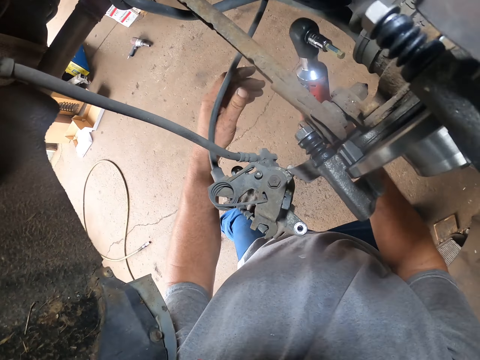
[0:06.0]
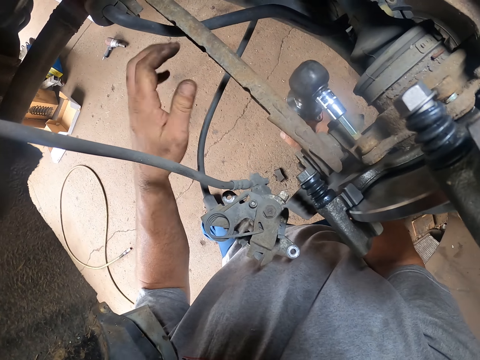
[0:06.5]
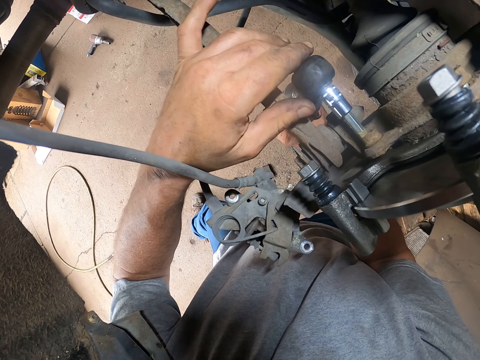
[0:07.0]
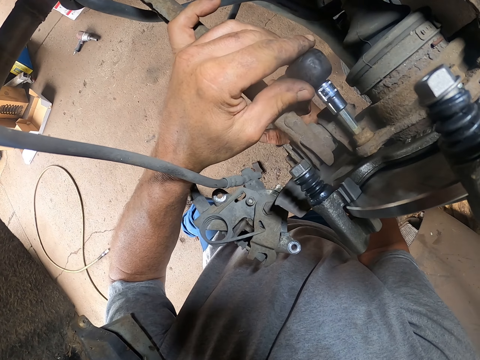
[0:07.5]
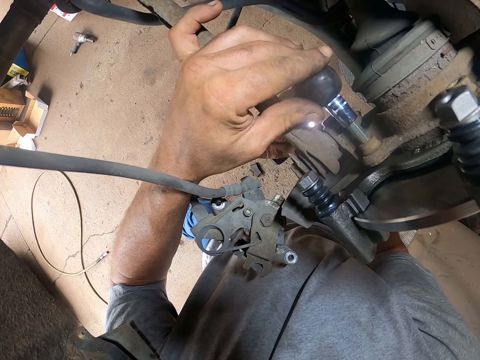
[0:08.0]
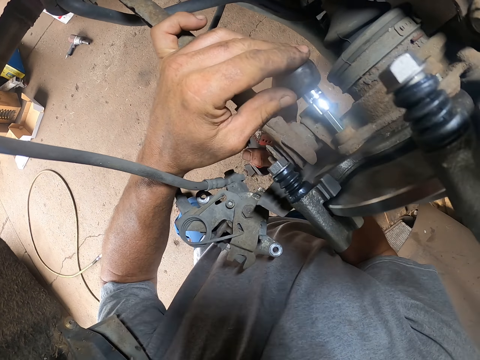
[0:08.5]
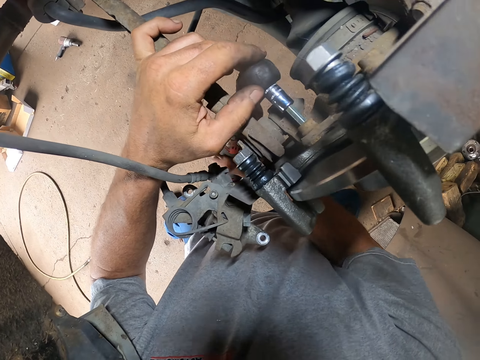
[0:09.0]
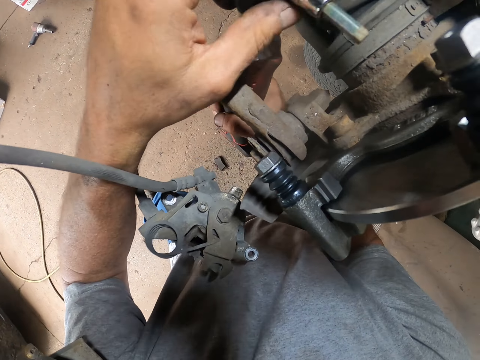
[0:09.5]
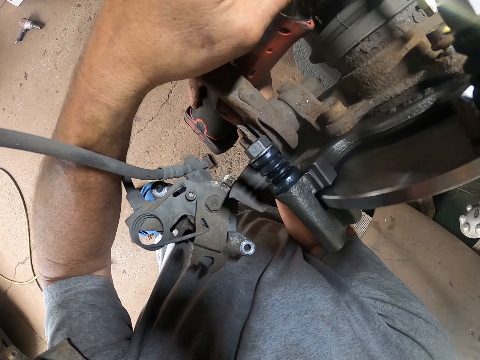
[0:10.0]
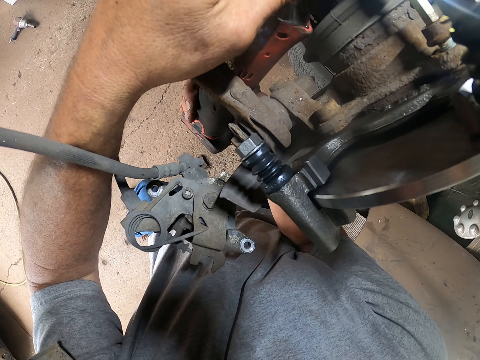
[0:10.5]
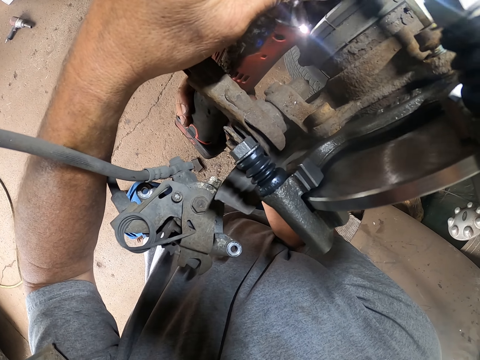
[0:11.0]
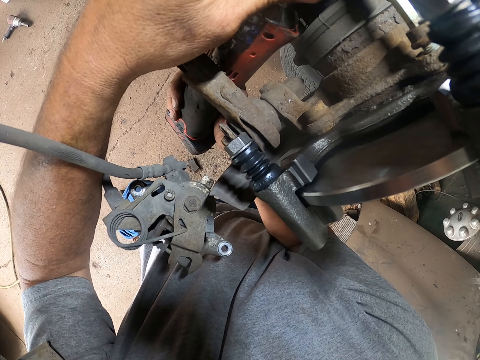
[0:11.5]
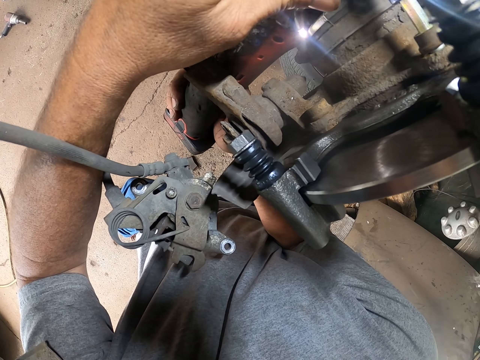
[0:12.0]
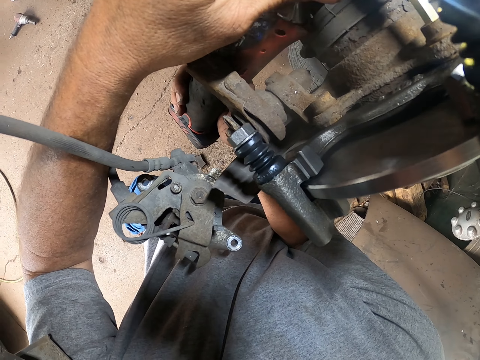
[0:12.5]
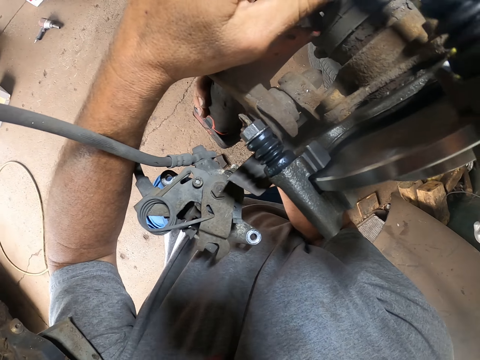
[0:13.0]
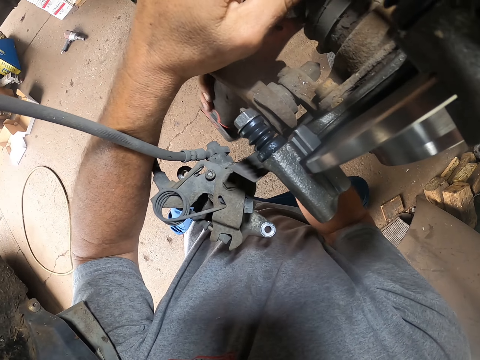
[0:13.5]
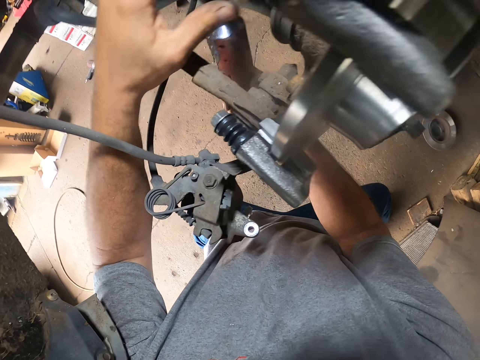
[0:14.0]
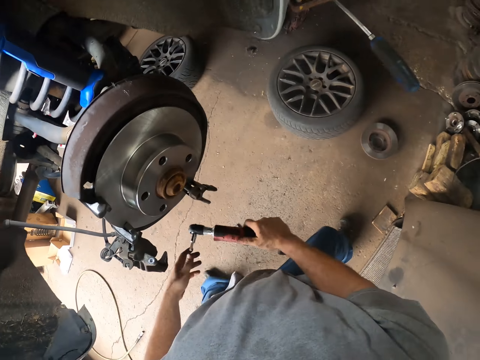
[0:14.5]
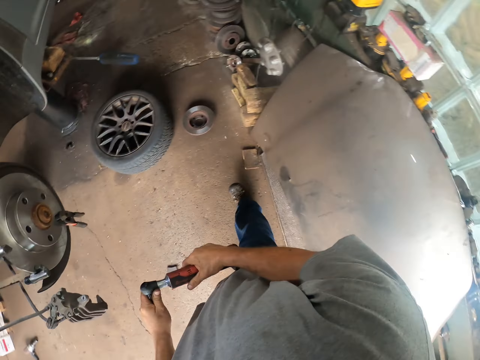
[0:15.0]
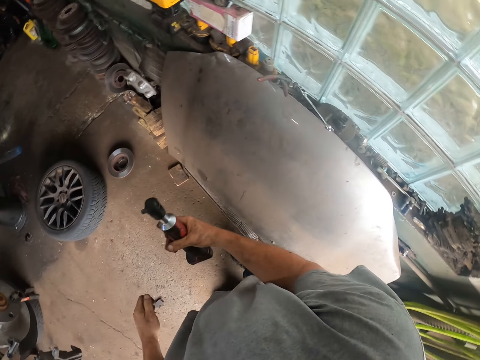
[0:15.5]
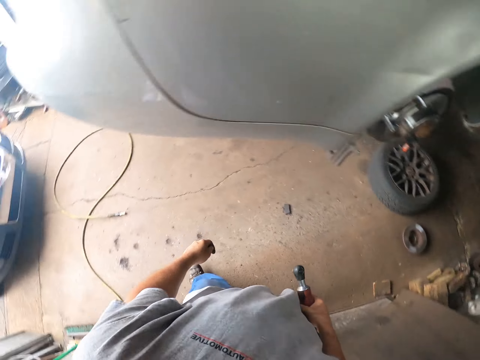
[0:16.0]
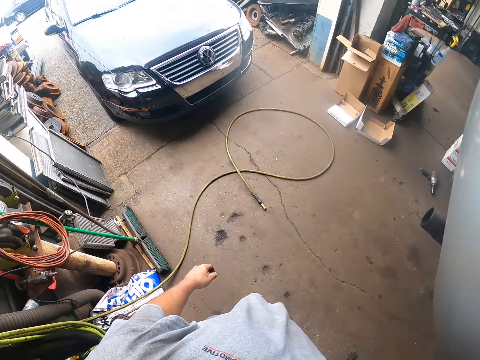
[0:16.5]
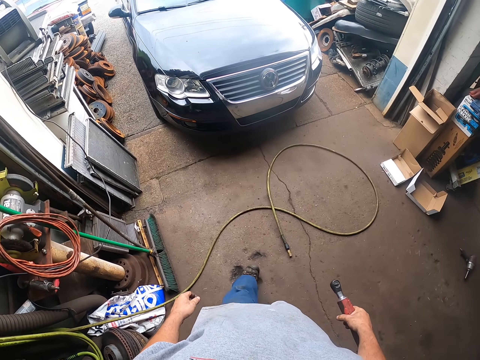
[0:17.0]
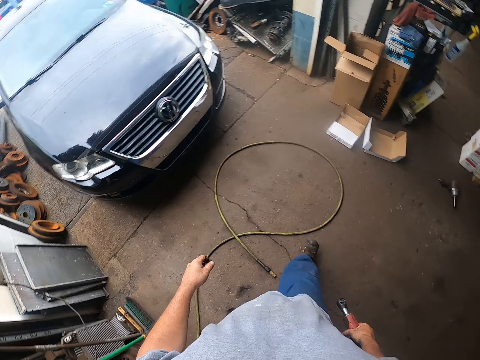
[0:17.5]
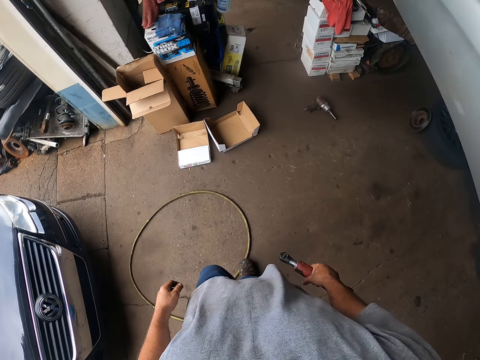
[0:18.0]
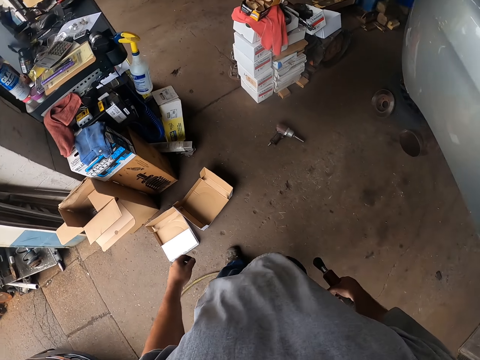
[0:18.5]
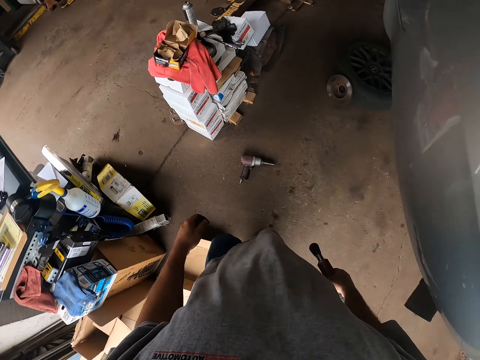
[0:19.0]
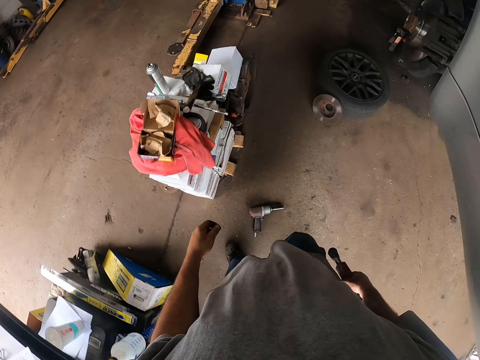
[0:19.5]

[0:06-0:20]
The camera wearer tightens the bolts with an electric wrench. They open the bolts. They stand up beside the car and walk in the garage.

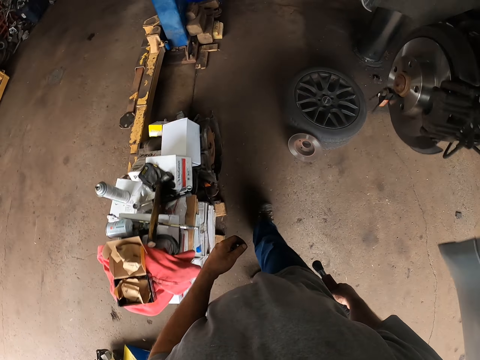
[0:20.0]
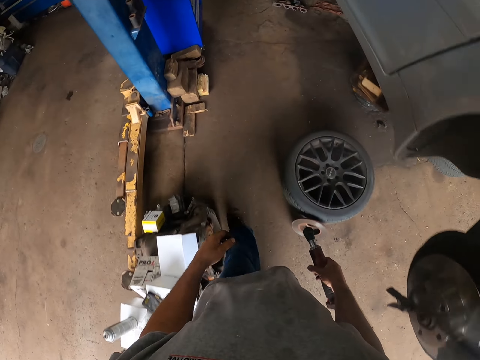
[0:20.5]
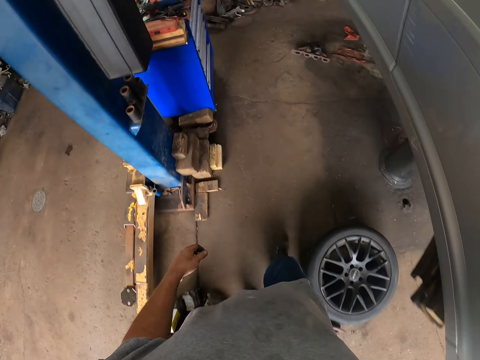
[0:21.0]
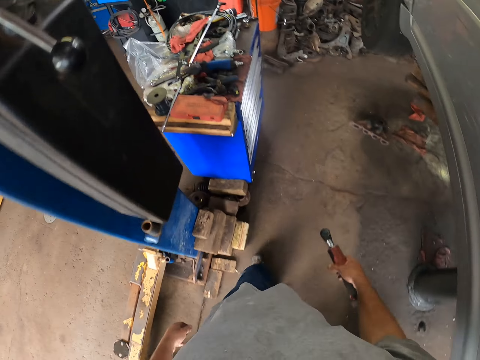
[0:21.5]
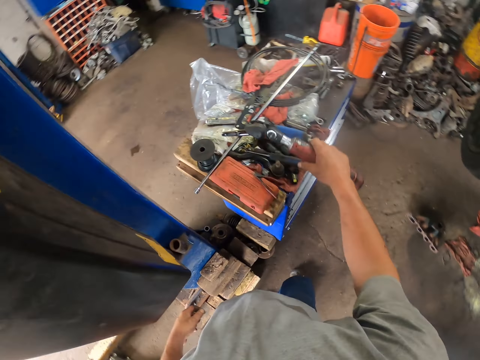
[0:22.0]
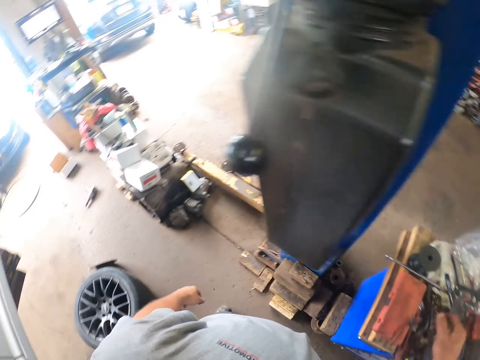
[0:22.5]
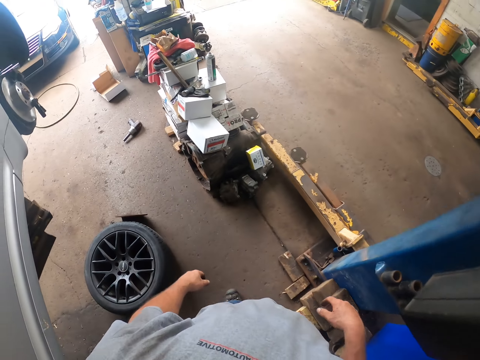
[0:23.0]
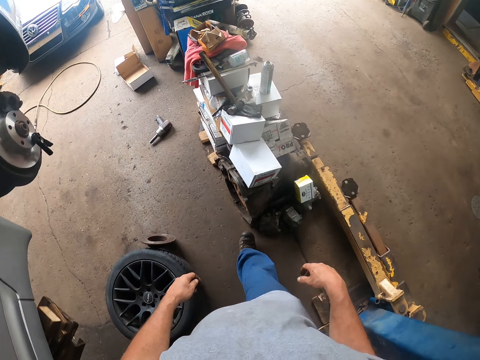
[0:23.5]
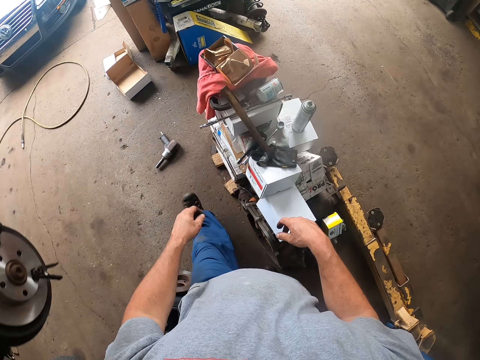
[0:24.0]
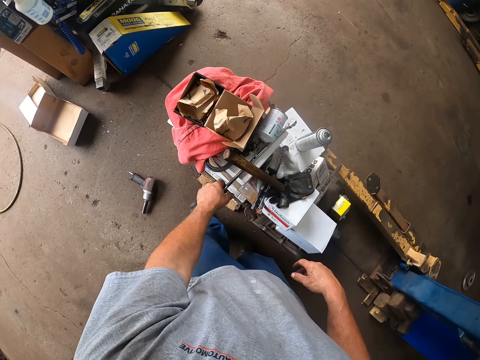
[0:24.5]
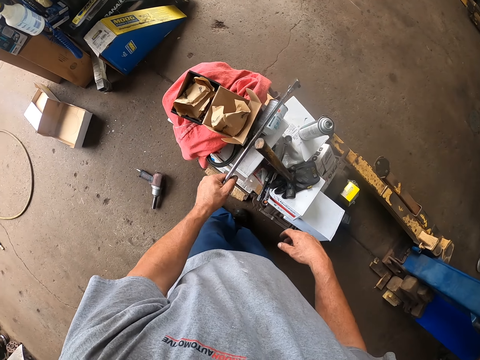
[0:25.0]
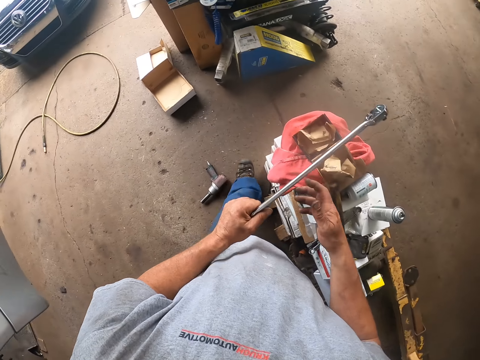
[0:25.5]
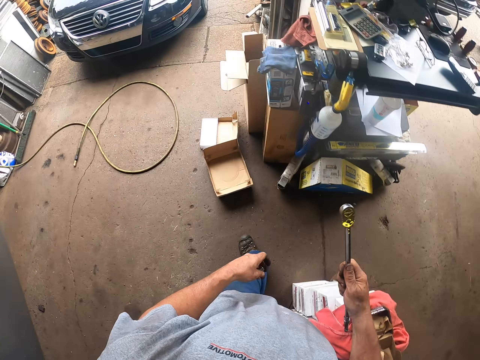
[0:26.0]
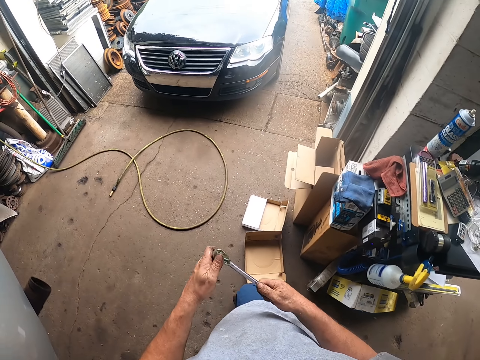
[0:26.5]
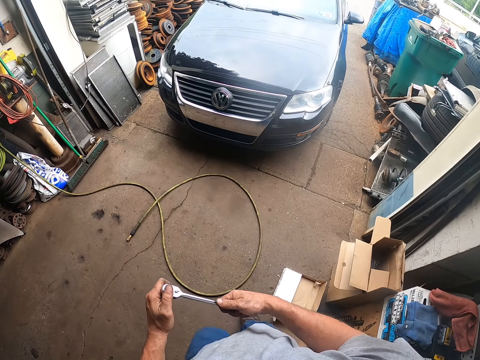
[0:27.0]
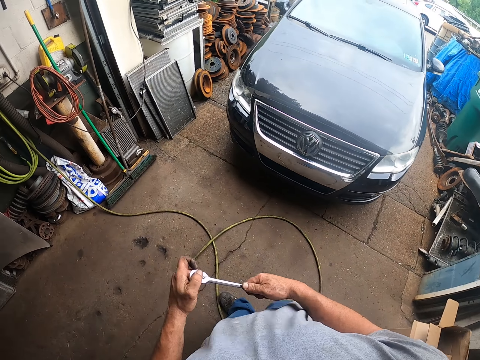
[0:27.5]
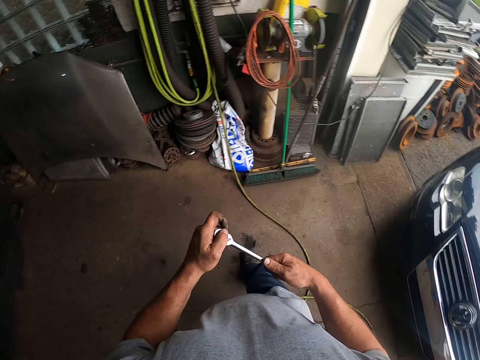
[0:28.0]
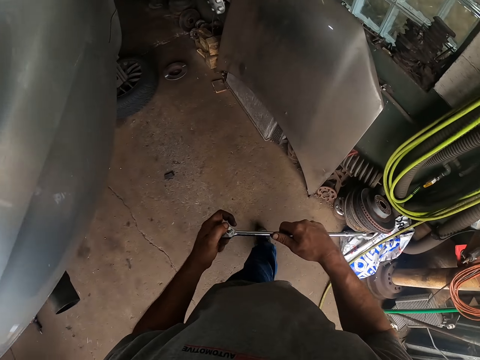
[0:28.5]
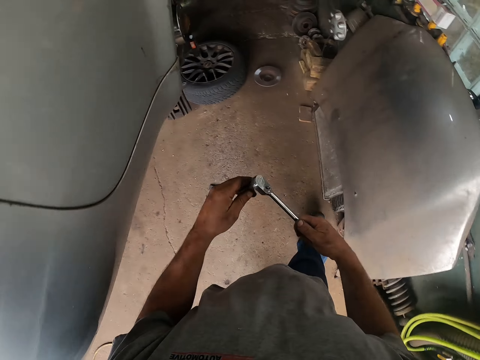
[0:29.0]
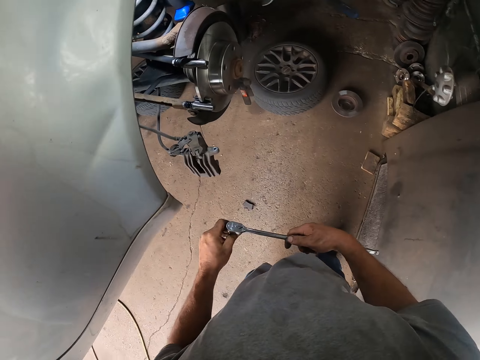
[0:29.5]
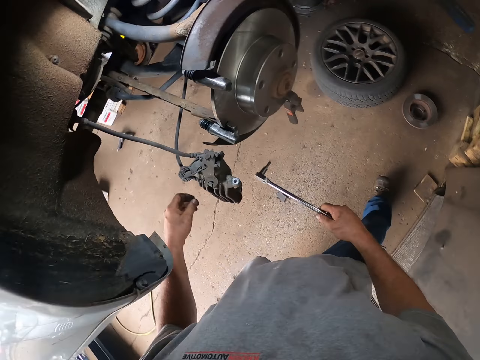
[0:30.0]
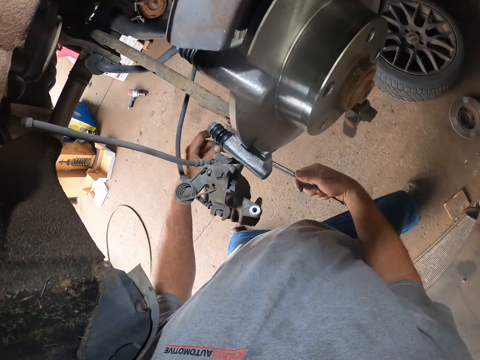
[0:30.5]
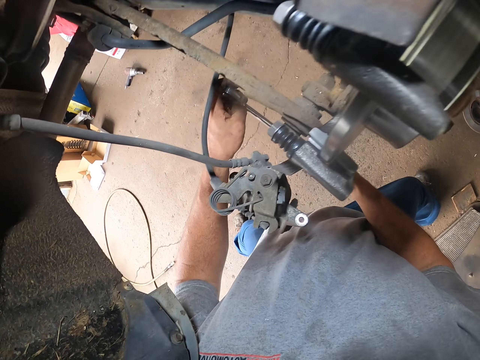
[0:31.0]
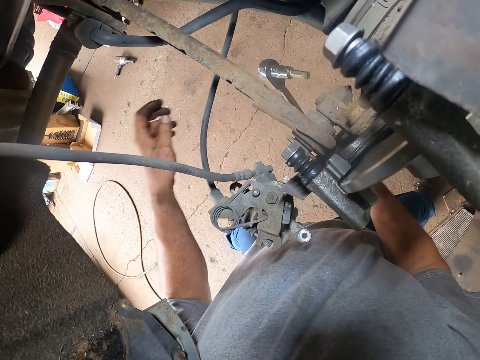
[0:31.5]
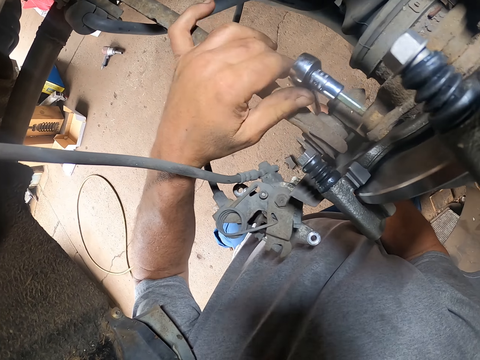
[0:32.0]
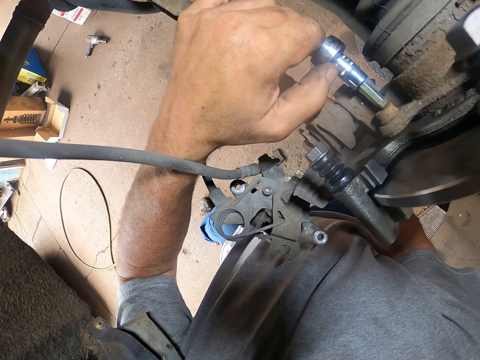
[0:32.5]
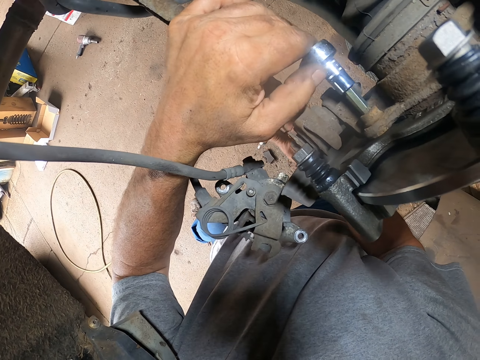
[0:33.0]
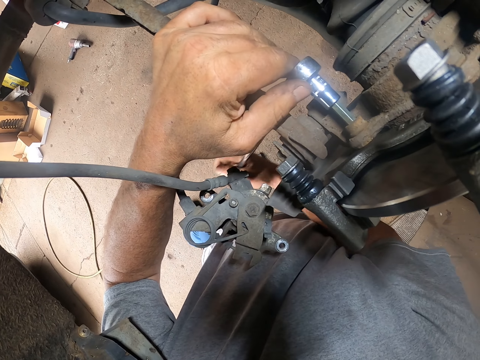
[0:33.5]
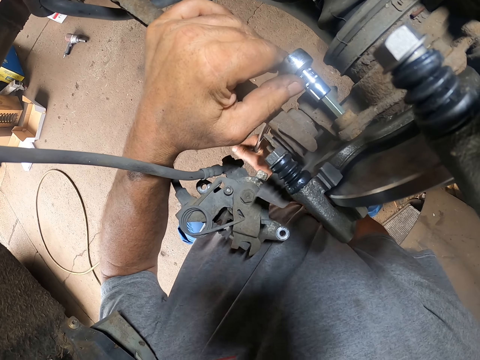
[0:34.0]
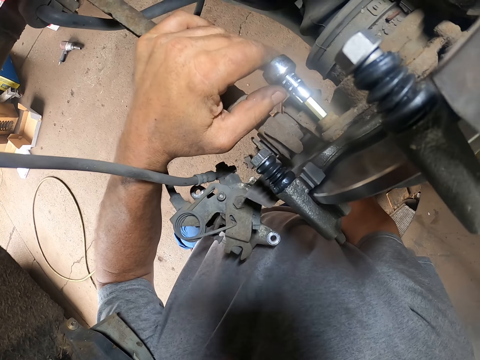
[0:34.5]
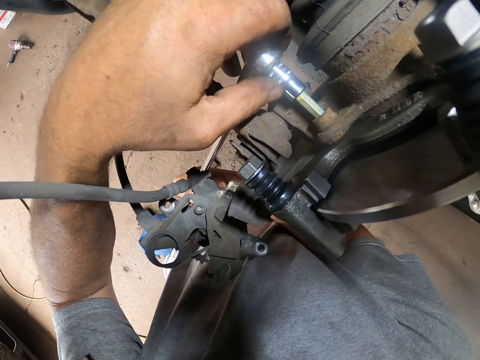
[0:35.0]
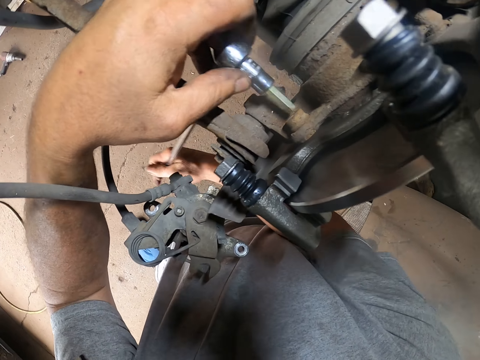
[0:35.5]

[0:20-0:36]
The camera wearer puts the electric wrench down. They pick up a ratchet rig wrench and walk towards the car. They tighten the bolts using the ratchet rig wrench.
